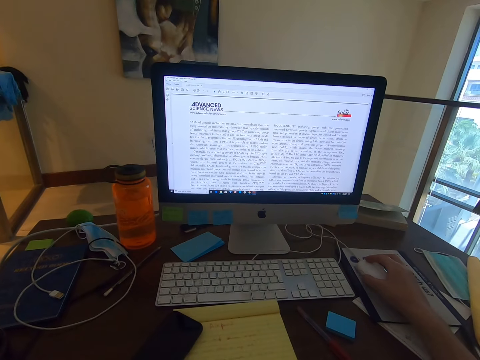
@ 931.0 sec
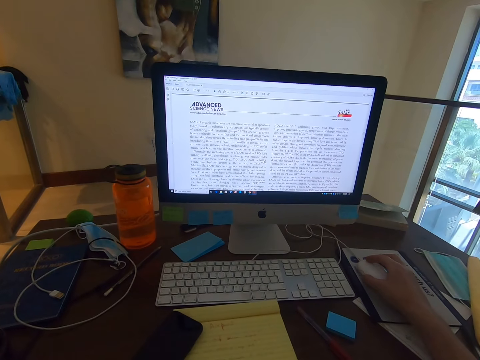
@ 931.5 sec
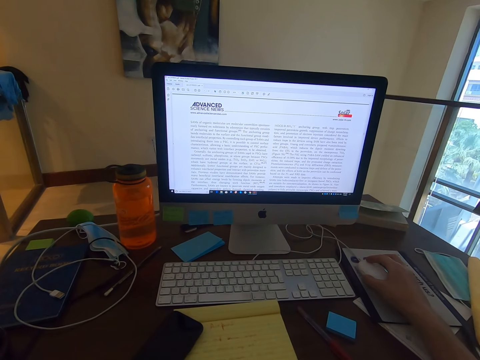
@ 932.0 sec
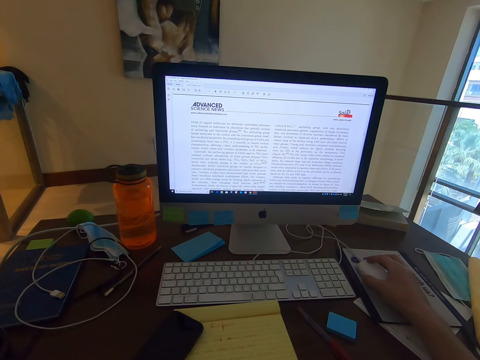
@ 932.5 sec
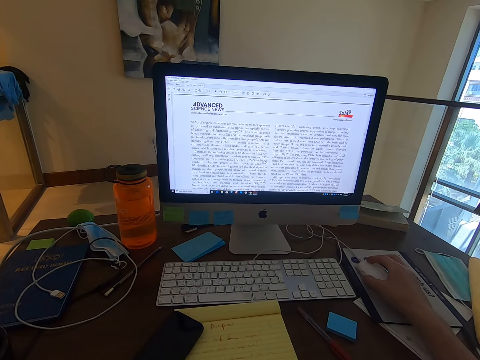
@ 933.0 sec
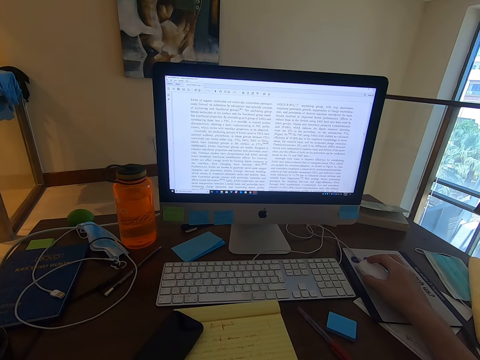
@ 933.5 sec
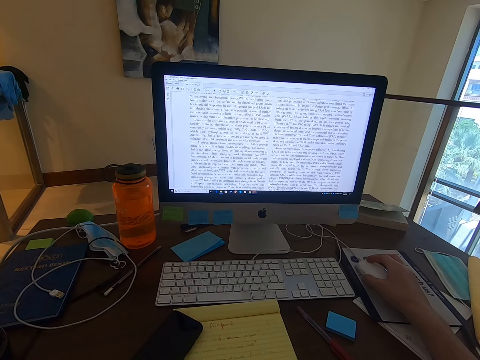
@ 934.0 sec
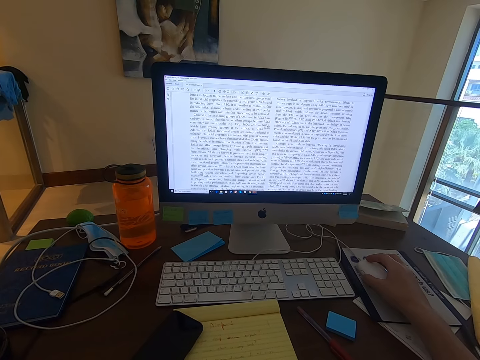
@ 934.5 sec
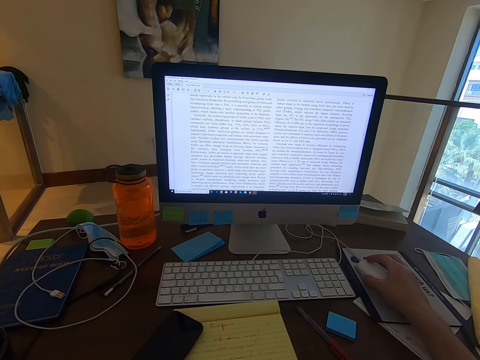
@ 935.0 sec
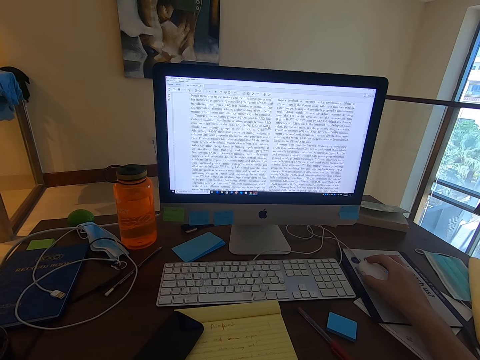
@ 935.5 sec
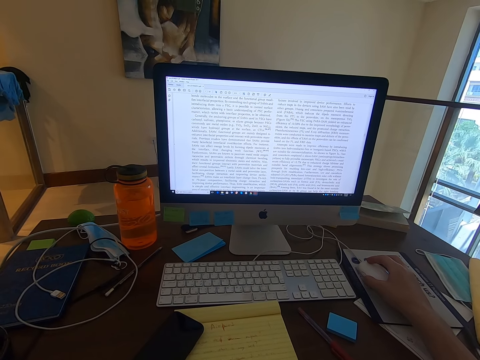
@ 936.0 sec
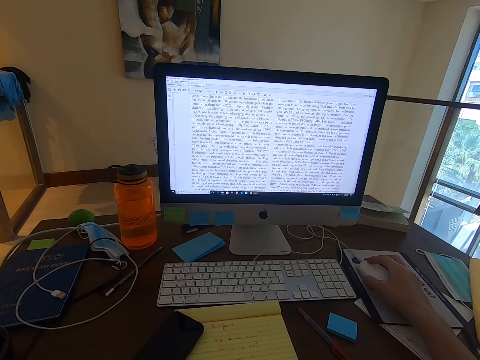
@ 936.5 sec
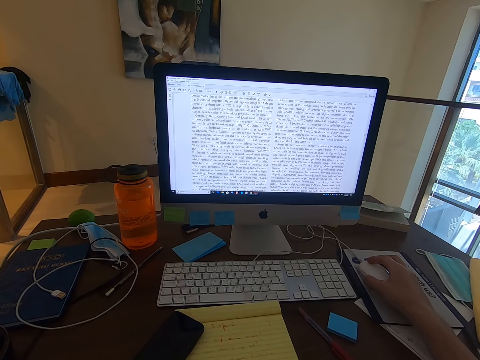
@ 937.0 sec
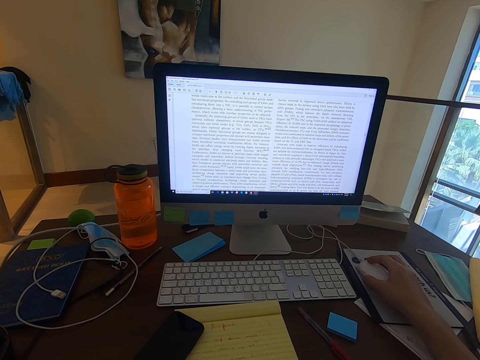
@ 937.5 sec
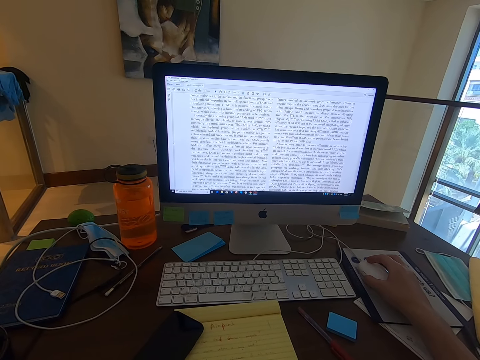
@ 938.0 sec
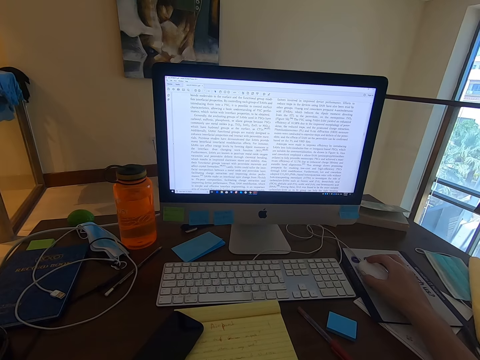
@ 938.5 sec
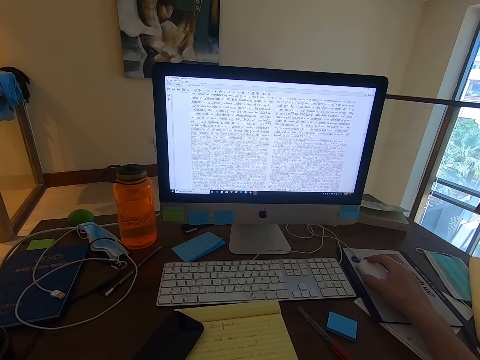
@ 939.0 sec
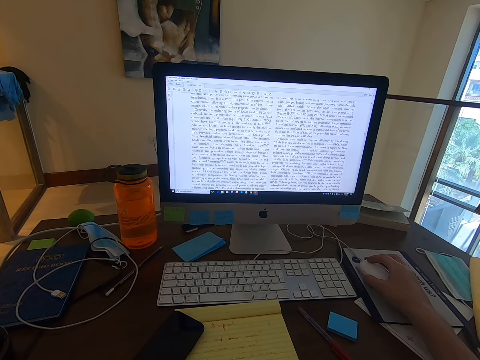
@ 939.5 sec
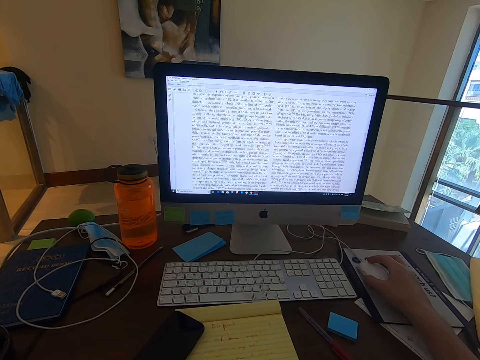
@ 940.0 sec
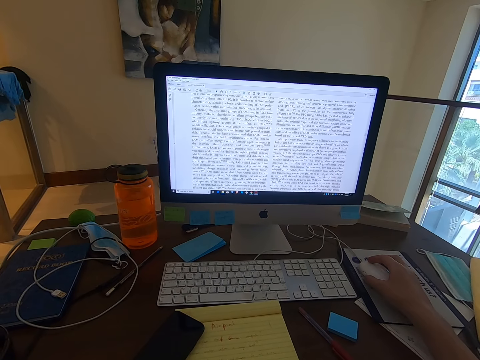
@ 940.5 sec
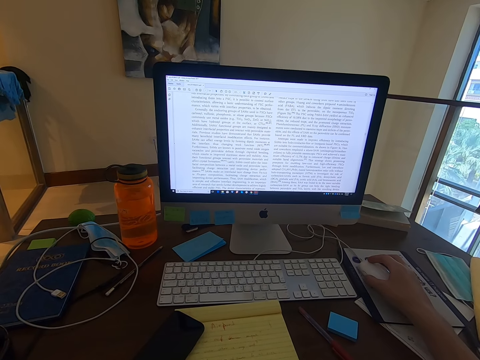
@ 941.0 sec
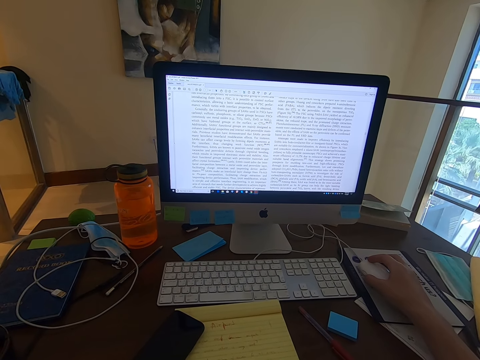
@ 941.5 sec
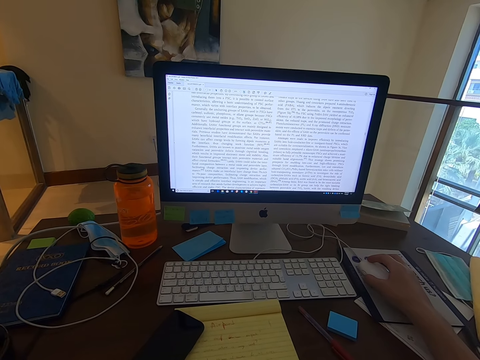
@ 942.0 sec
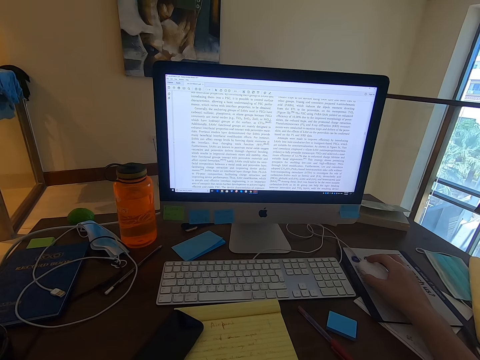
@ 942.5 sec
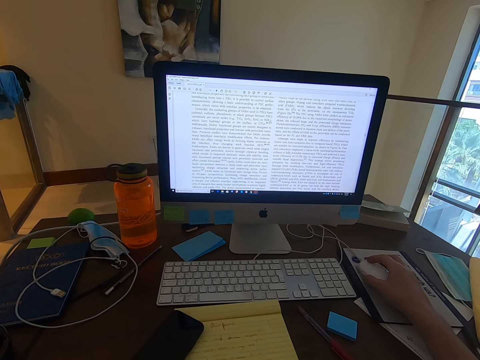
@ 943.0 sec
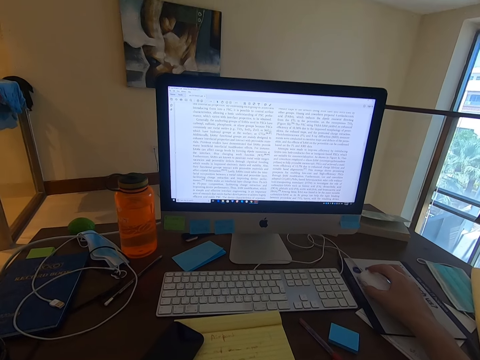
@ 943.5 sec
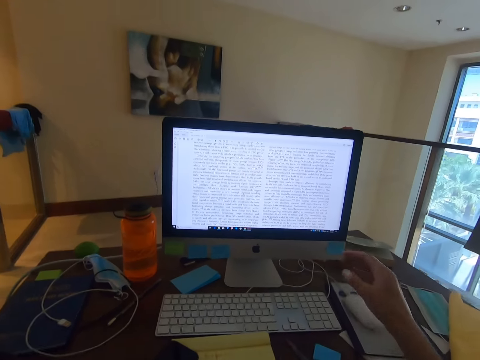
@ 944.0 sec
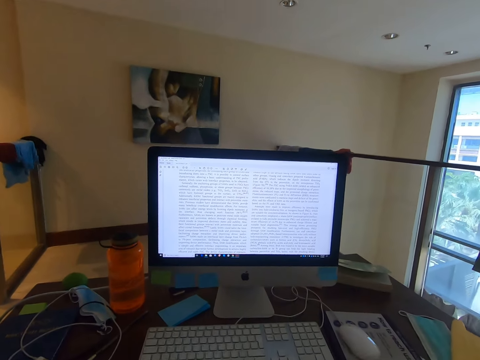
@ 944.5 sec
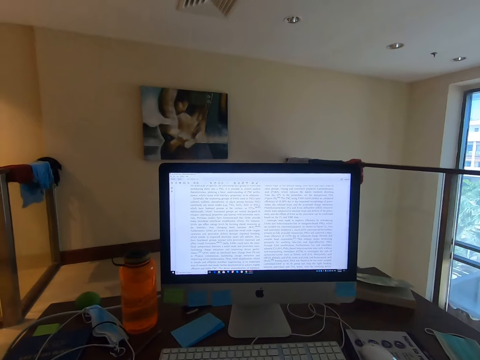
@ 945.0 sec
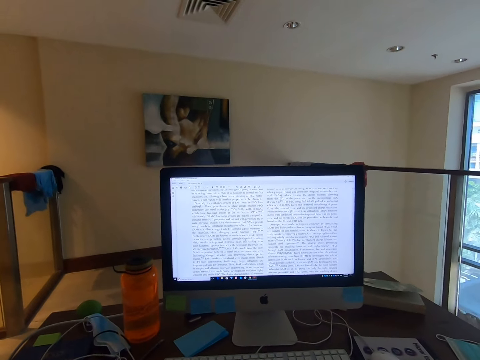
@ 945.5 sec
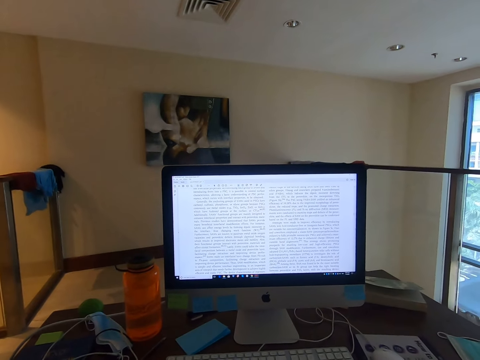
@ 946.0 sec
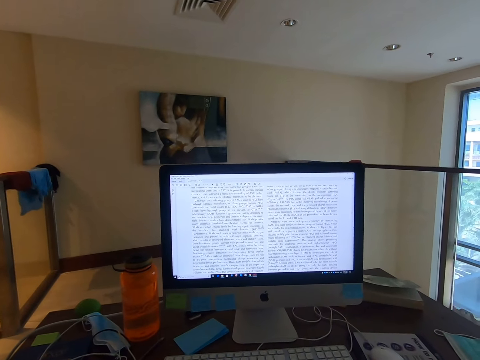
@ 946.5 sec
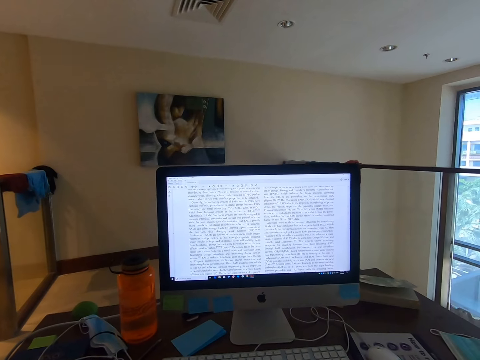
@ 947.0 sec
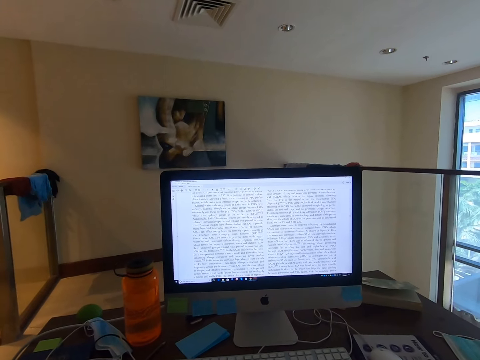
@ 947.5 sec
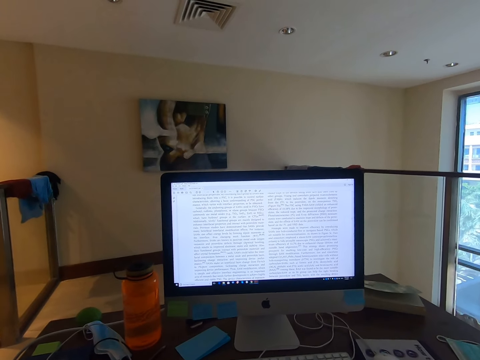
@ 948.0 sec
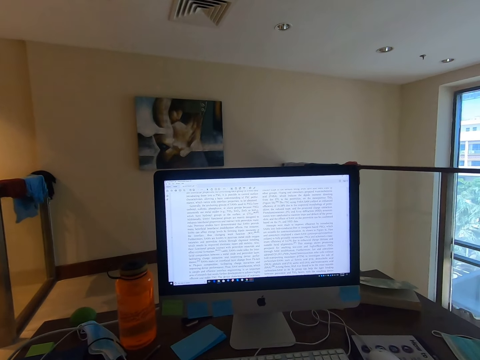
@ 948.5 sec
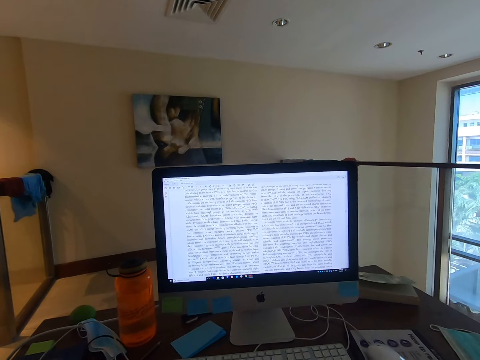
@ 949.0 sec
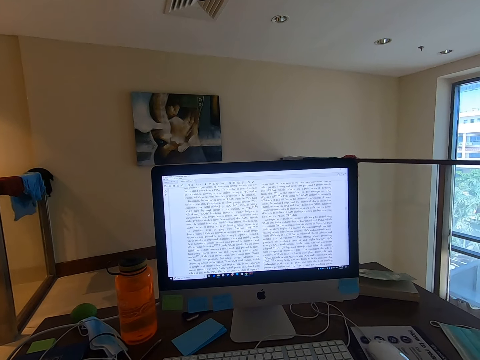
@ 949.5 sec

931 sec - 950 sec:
The camera wearer operates the computer. They stare at the monitor's screen. They let go of the mouse, move a hand and stare at the monitor's screen.

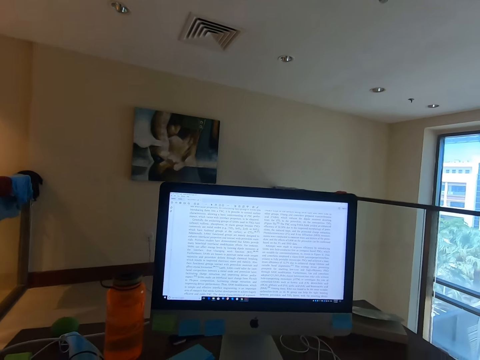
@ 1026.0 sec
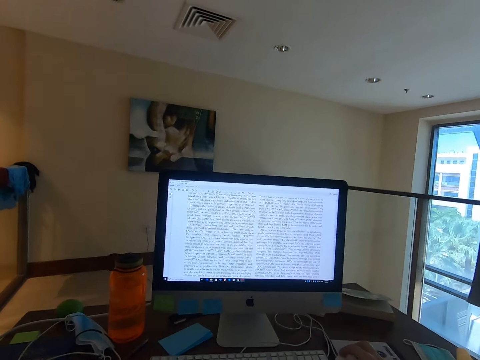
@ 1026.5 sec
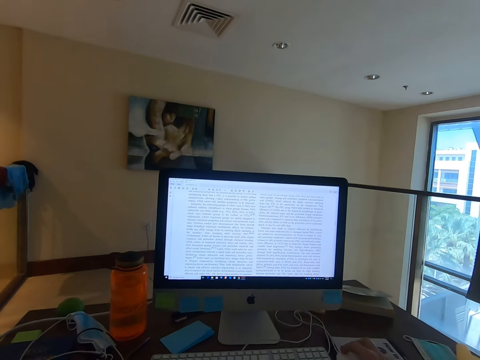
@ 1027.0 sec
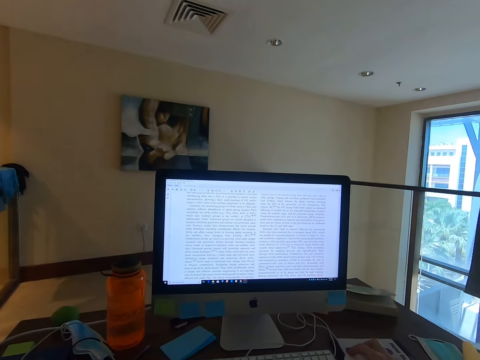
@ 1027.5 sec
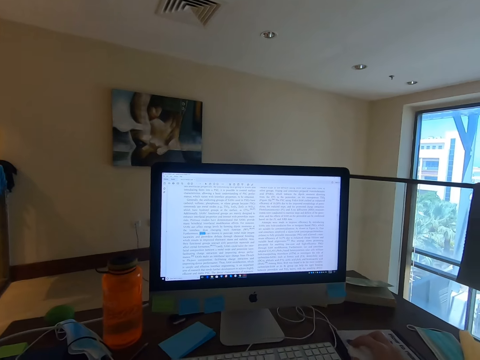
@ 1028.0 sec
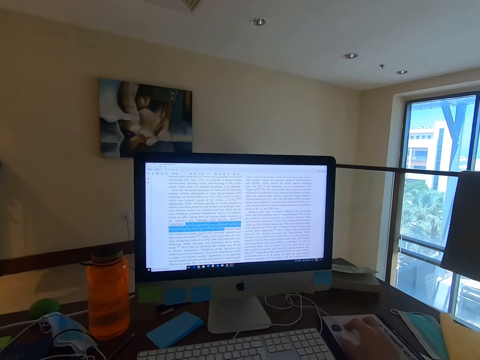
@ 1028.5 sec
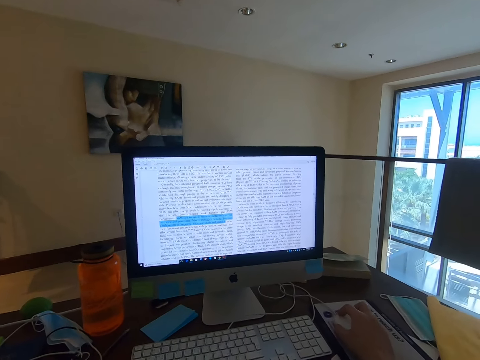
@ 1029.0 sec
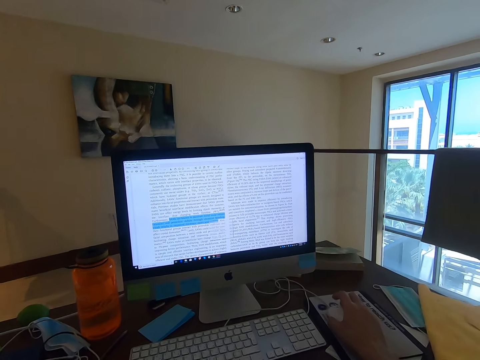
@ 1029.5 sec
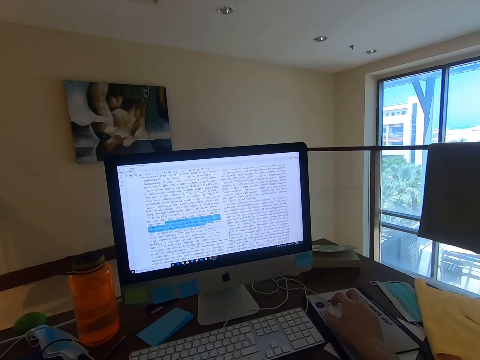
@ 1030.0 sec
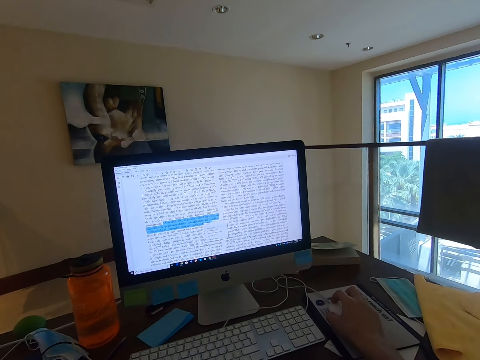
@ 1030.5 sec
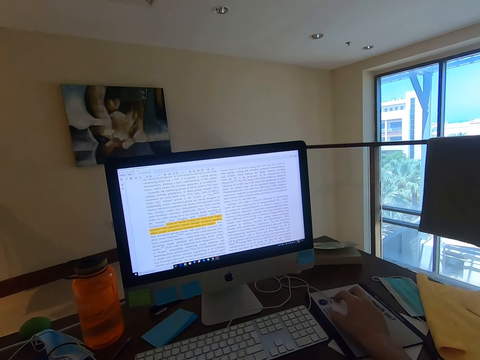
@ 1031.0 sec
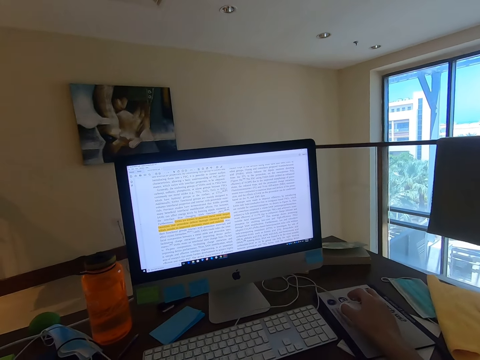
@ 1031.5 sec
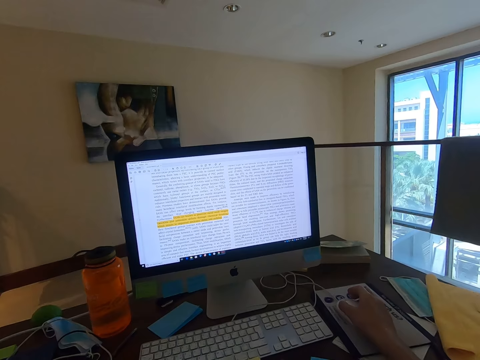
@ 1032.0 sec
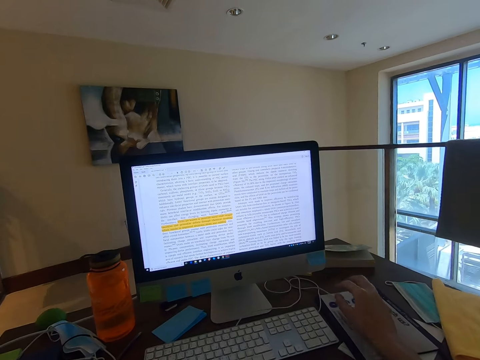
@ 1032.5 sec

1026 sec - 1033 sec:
The camera wearer operates the computer. They move the mouse. They let go of the mouse.
